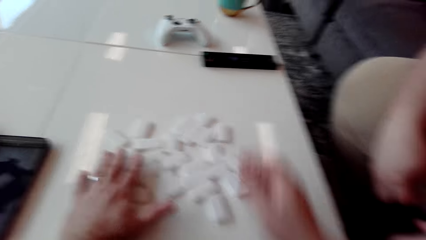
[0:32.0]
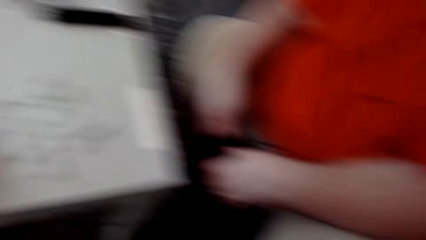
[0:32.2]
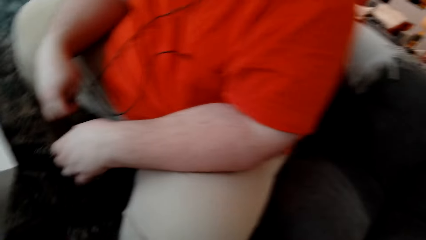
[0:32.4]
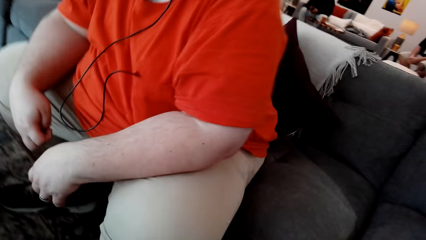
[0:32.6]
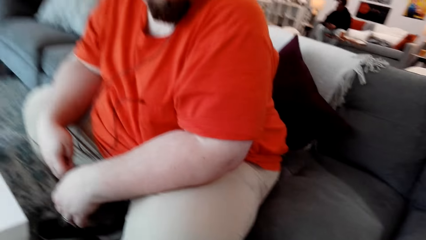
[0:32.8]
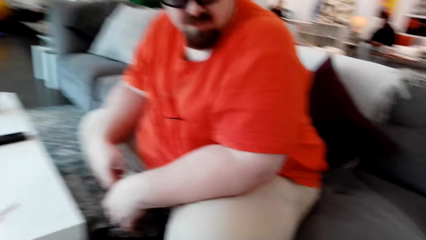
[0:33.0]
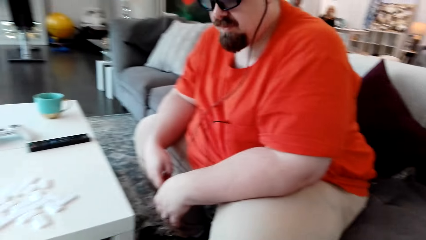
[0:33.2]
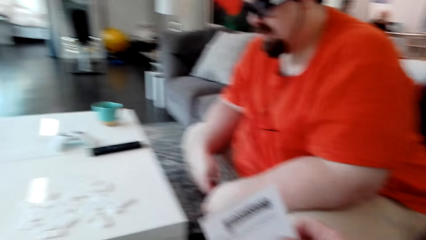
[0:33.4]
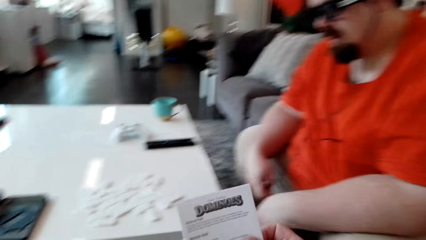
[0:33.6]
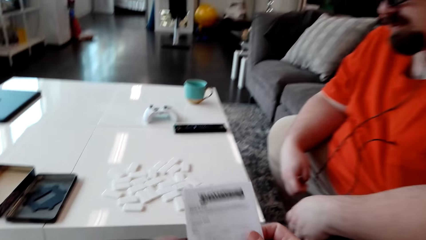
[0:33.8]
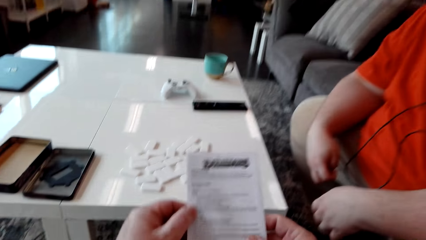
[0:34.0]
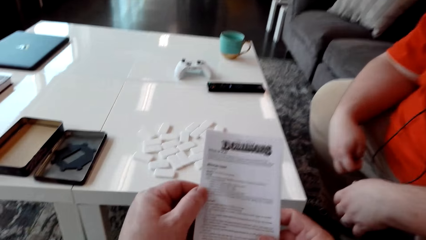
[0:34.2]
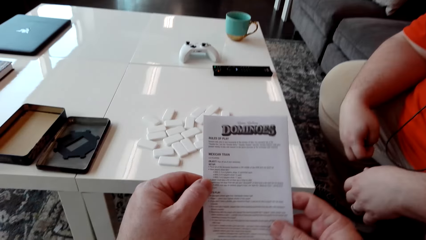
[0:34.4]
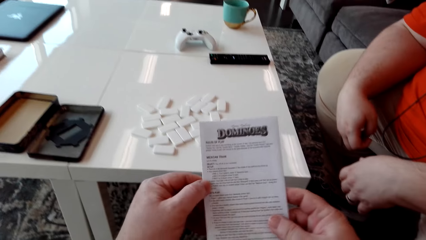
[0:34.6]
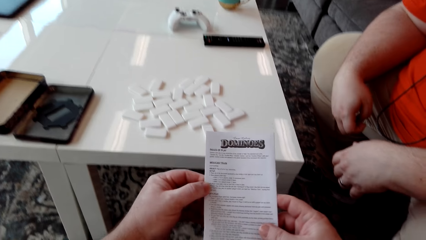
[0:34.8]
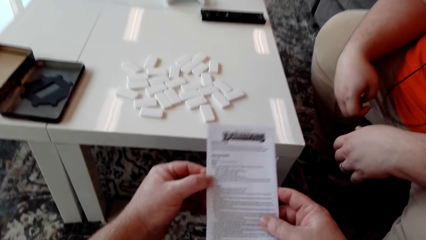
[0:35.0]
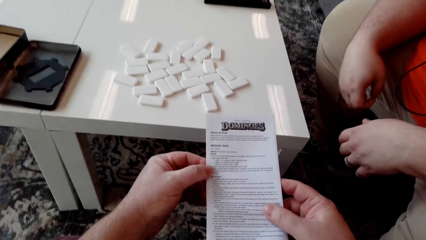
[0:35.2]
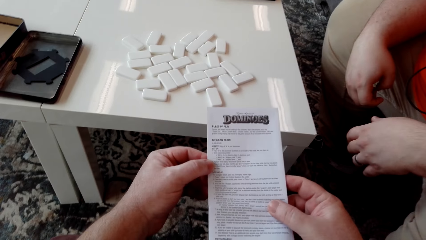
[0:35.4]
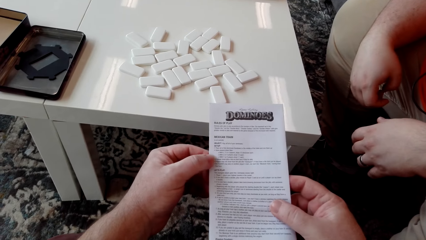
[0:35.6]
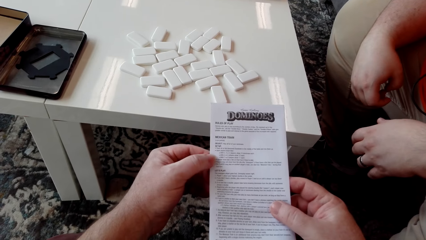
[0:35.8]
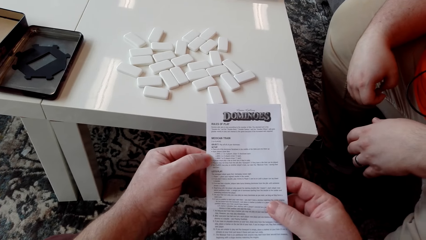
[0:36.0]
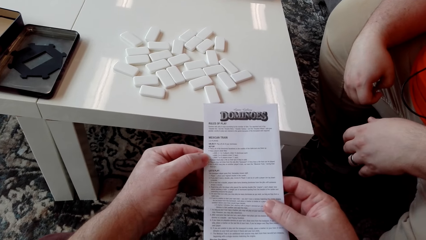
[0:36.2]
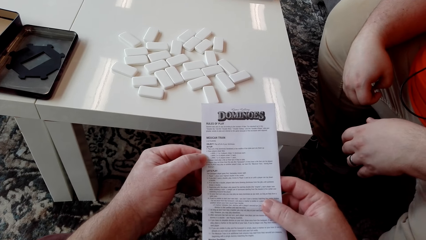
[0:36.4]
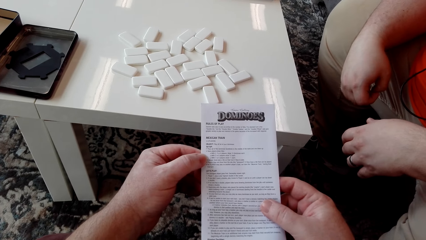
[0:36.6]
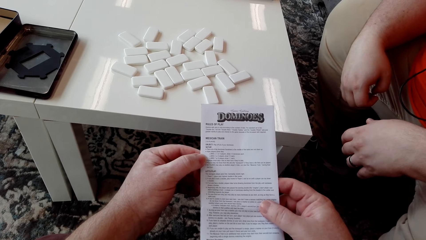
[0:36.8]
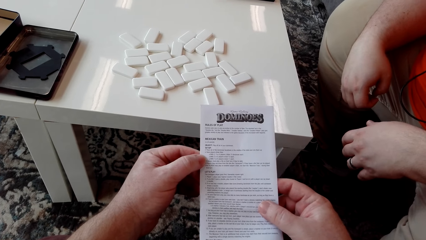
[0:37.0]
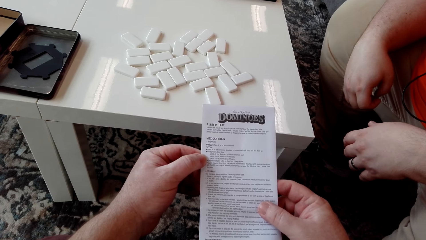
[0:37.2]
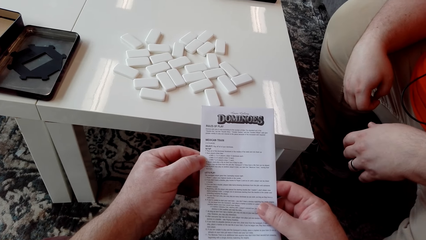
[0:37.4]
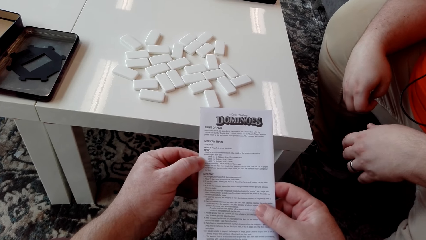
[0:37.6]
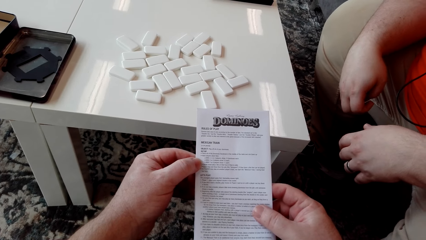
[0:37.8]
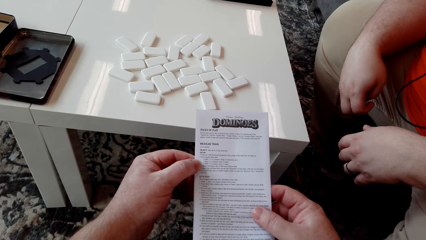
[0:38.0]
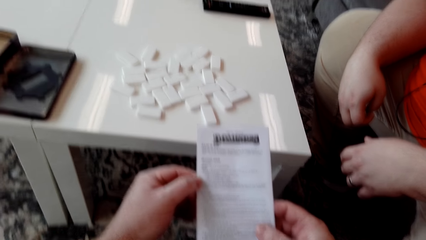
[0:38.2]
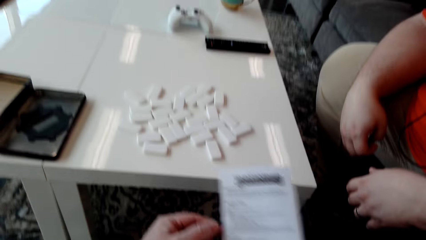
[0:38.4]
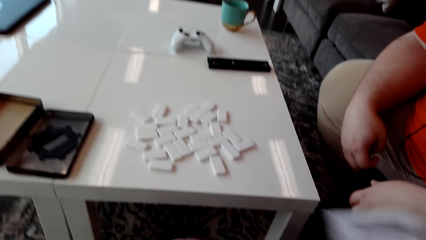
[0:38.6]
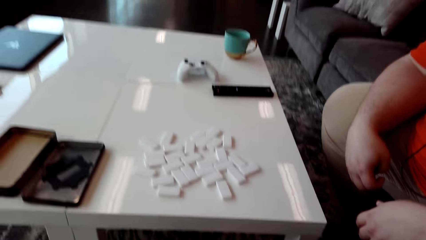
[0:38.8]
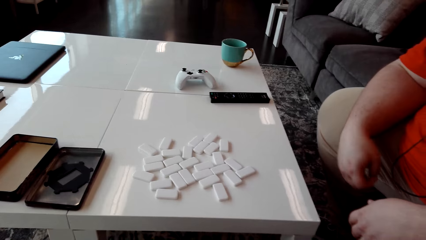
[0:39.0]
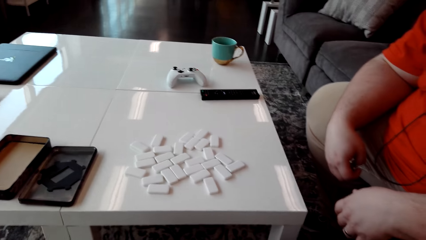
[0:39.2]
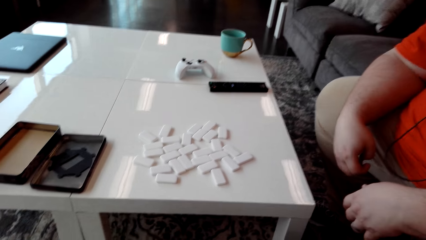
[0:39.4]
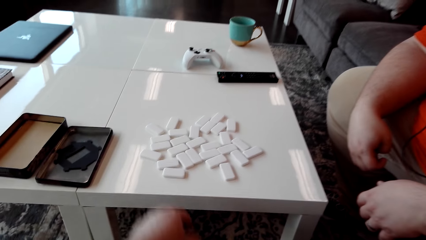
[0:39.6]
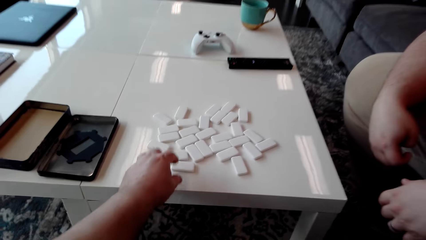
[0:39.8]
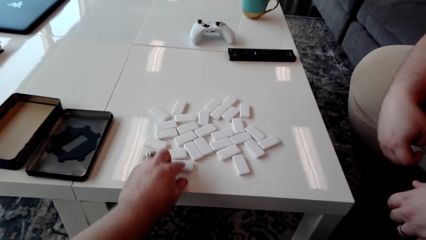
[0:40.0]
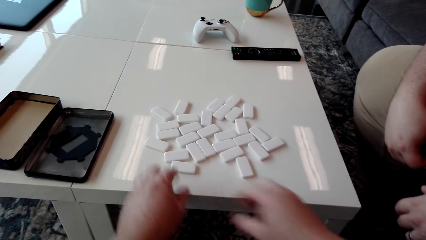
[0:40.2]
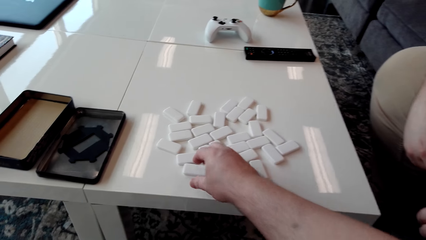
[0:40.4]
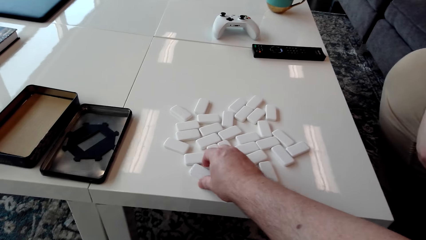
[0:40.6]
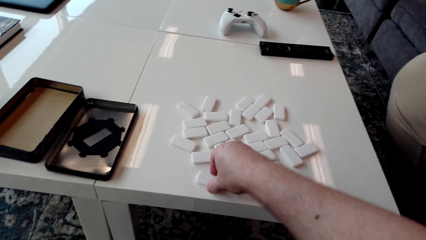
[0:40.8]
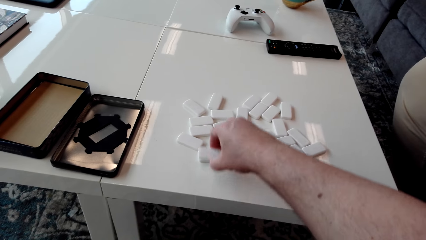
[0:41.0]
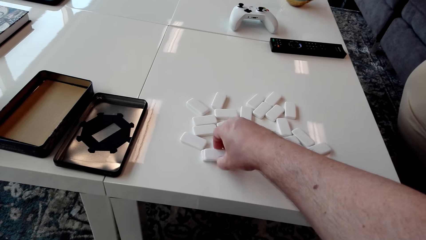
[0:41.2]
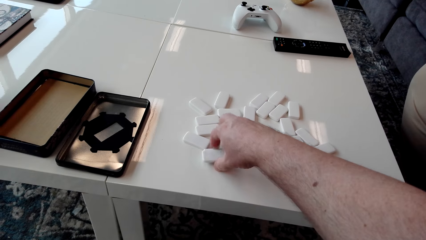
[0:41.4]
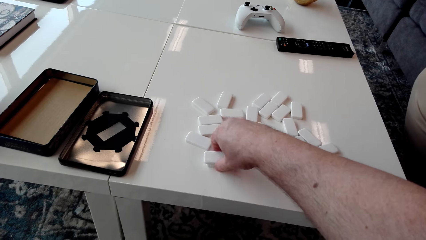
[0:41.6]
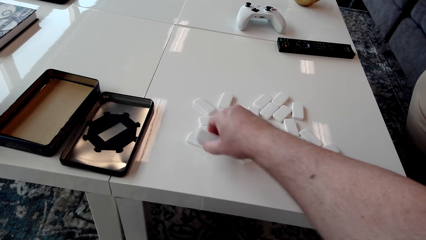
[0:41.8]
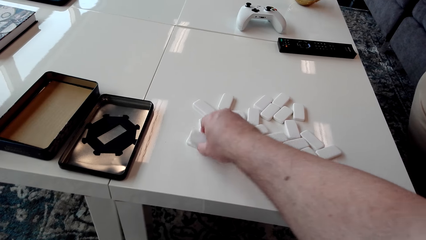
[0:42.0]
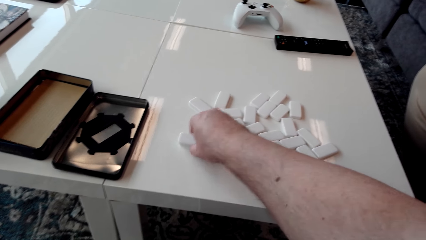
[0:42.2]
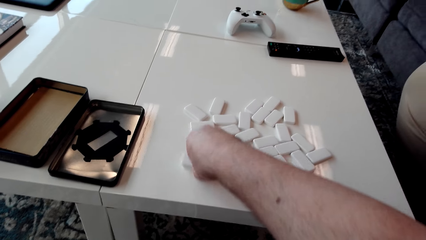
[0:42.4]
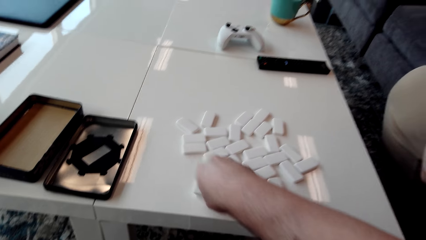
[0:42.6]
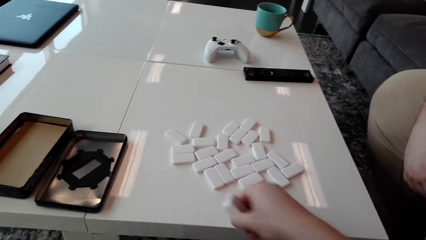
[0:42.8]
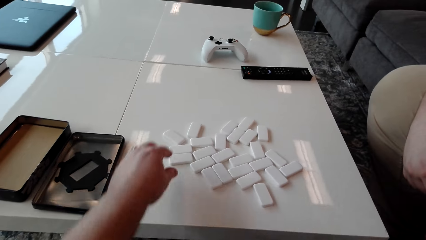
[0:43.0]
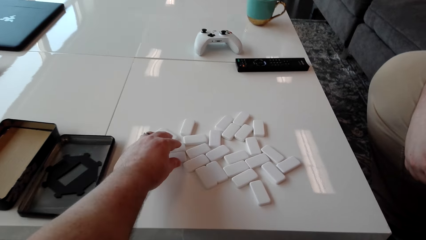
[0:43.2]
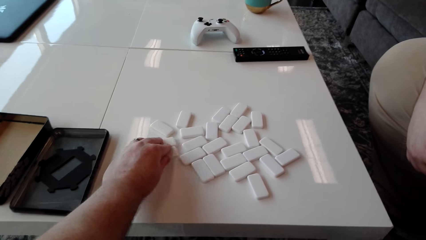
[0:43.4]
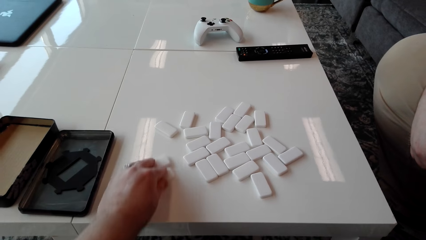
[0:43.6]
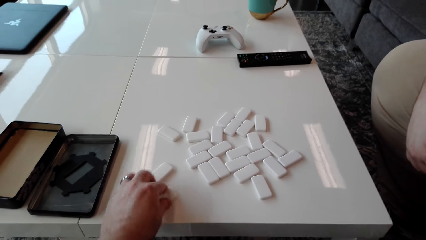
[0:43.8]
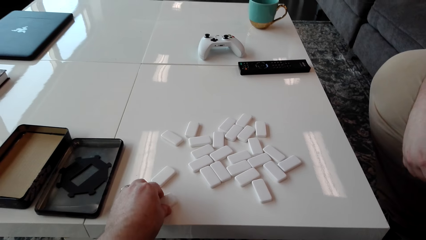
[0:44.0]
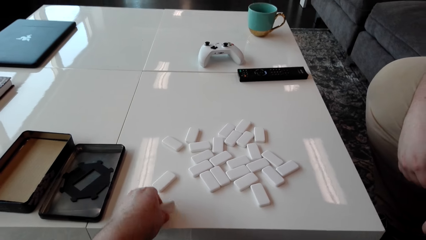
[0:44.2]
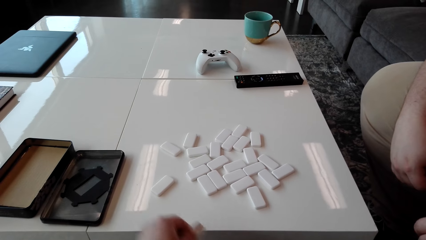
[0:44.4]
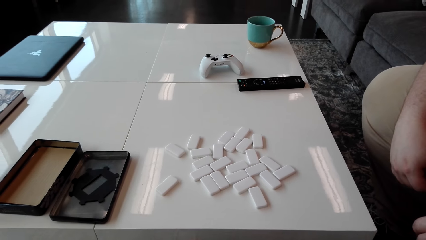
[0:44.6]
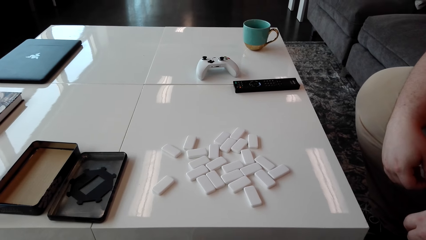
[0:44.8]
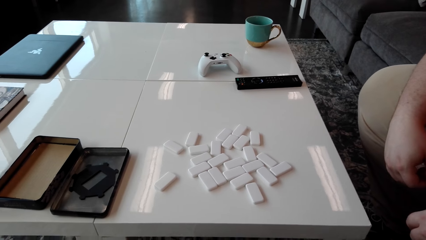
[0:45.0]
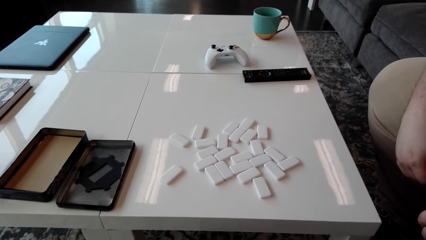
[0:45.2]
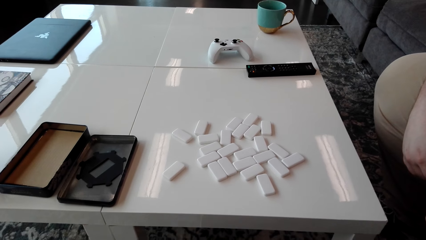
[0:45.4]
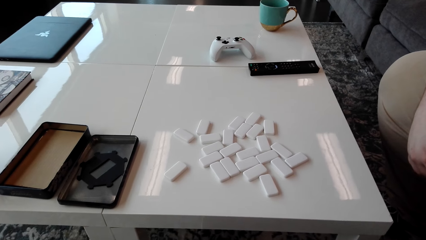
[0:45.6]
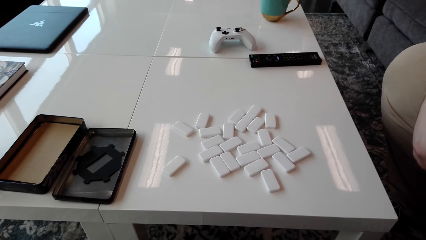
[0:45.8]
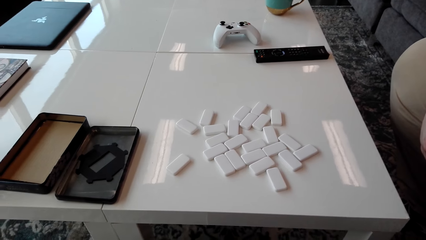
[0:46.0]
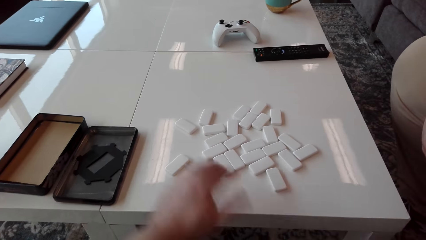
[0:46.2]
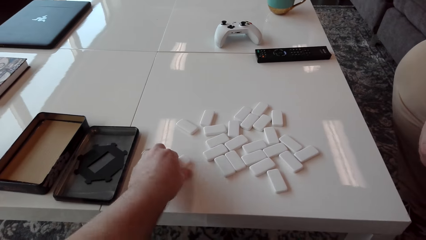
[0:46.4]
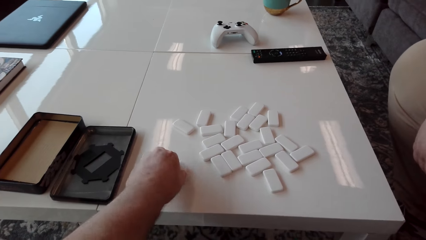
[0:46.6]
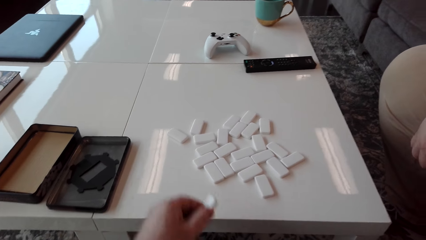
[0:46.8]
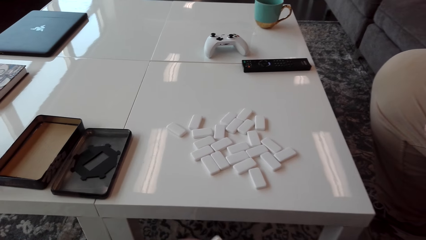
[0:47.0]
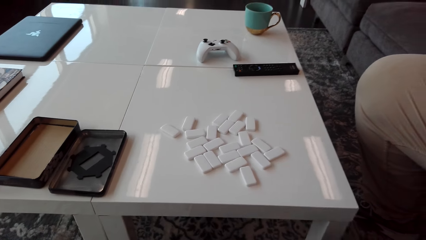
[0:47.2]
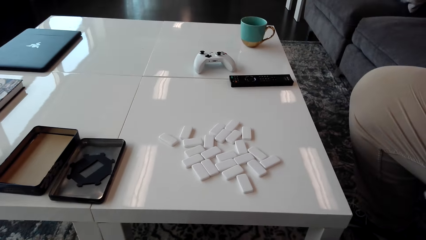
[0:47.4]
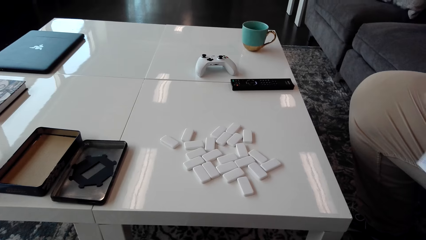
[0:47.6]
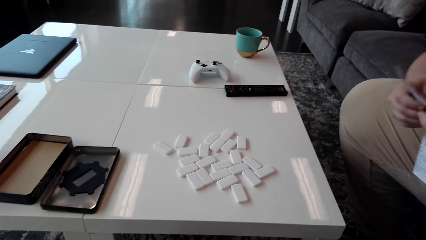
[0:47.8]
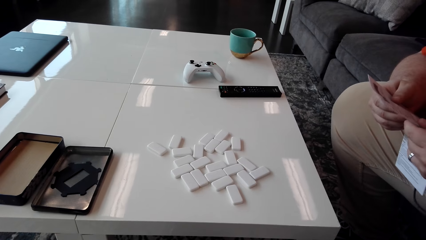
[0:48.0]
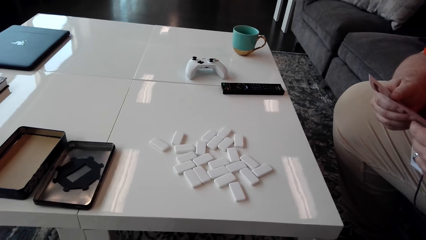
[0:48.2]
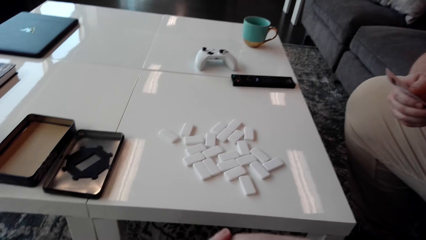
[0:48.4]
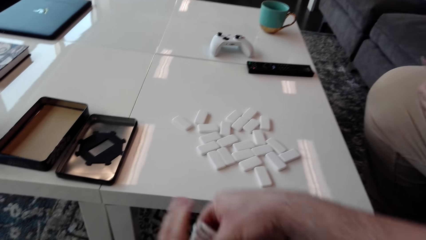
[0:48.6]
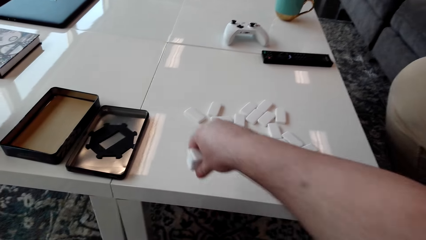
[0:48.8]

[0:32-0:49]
The camera wearer picks up a booklet manual or pamphlet. They hold the booklet manual with both hands. They read the booklet manual. They place the booklet manual on the sofa. They pick up domino tiles or pieces with the right hand. They drag the domino tiles. They pick up a domino tile from the table. They pass the domino piece to the right hand. They pick up another domino tile. They pass the domino piece to the right hand. A man reads the booklet manual and holds the pamphlet.
